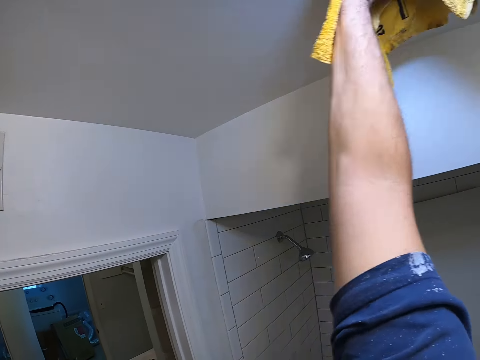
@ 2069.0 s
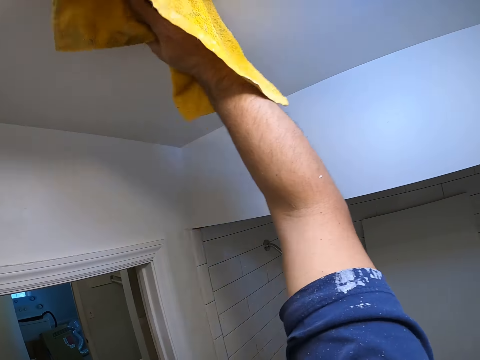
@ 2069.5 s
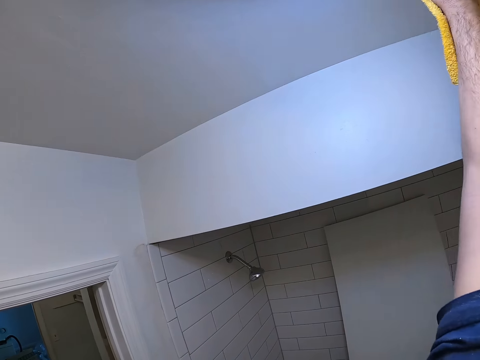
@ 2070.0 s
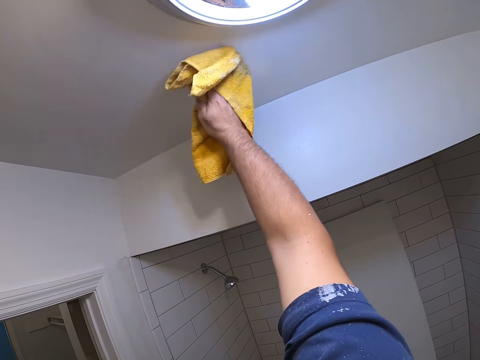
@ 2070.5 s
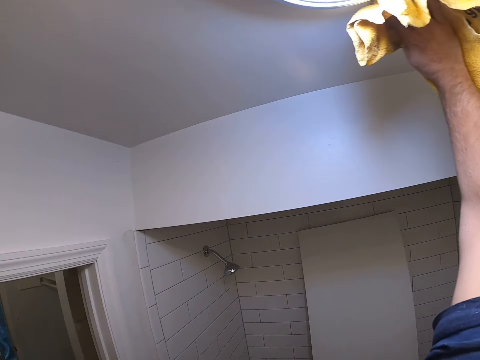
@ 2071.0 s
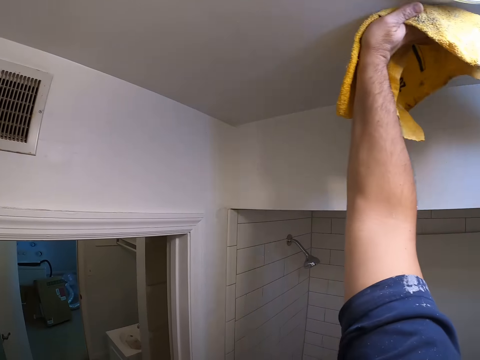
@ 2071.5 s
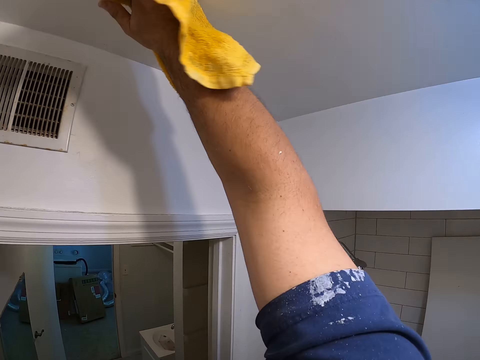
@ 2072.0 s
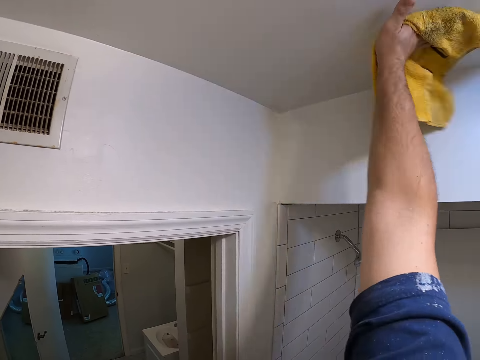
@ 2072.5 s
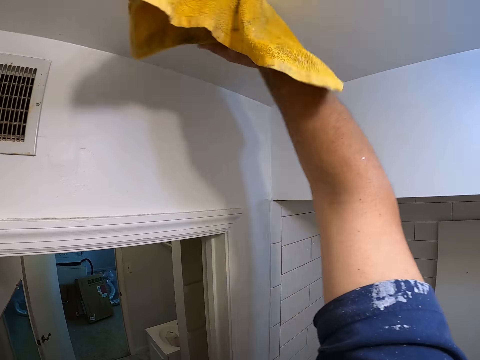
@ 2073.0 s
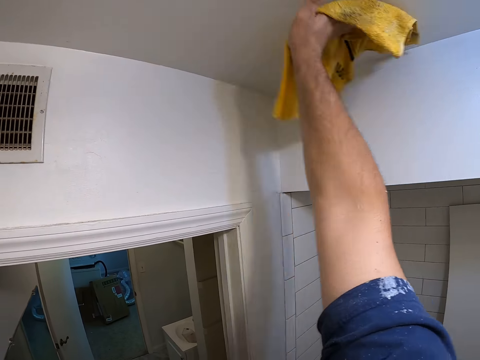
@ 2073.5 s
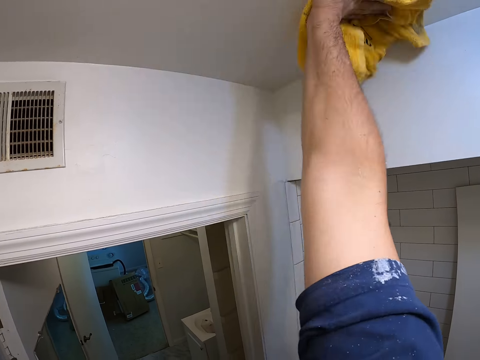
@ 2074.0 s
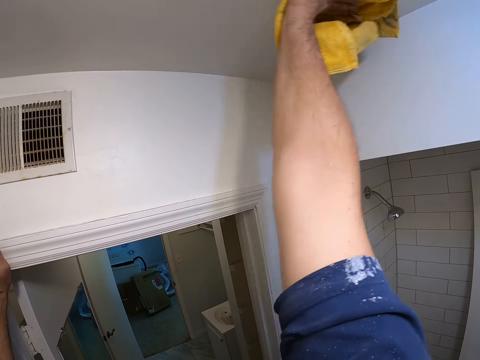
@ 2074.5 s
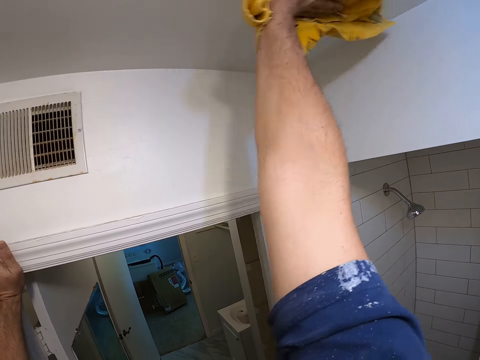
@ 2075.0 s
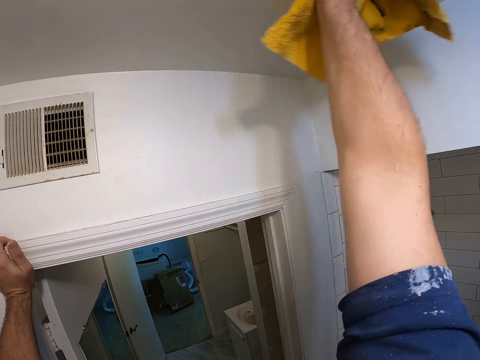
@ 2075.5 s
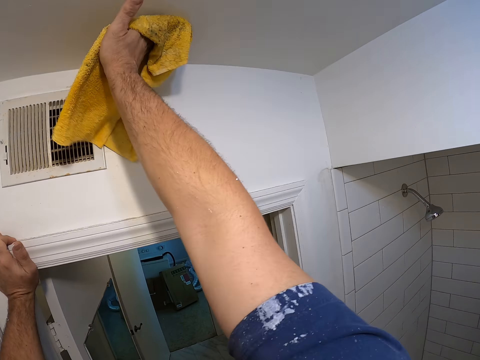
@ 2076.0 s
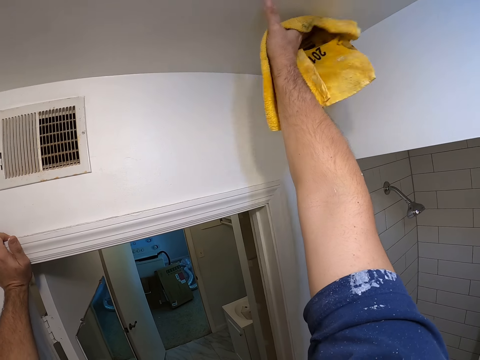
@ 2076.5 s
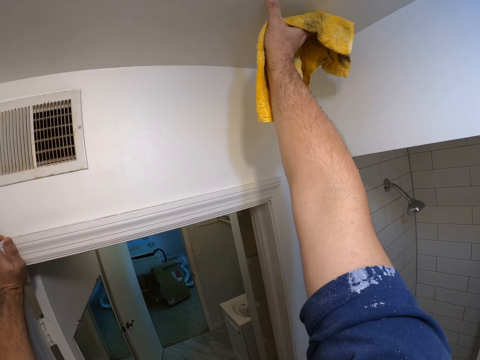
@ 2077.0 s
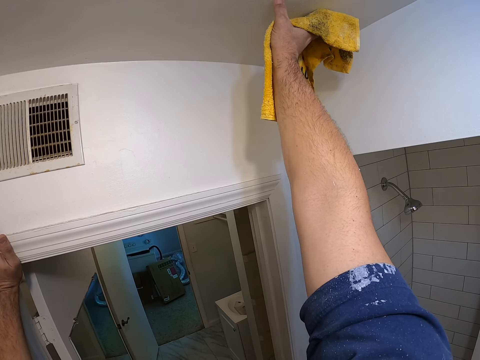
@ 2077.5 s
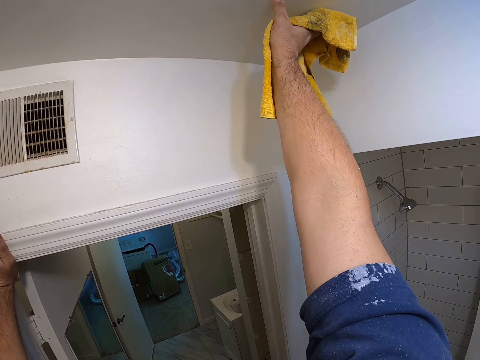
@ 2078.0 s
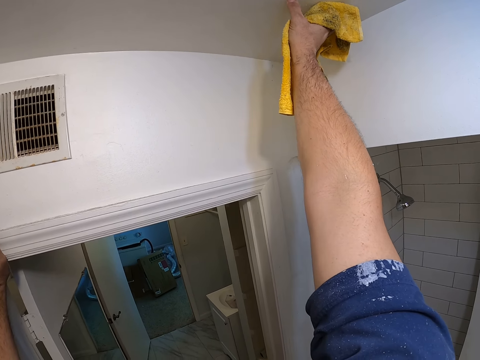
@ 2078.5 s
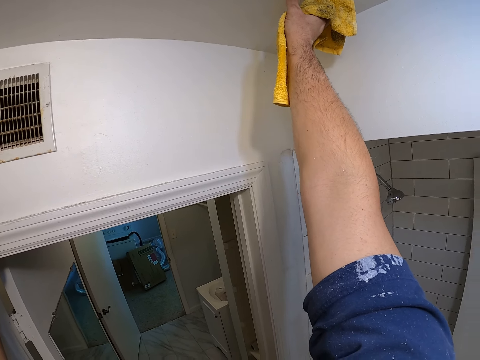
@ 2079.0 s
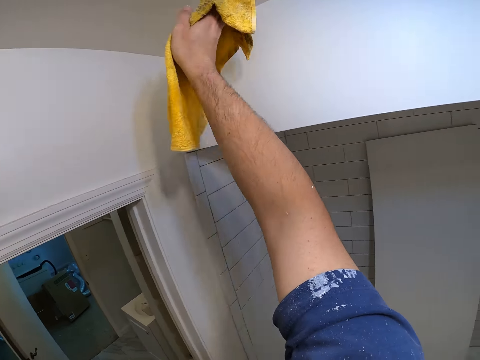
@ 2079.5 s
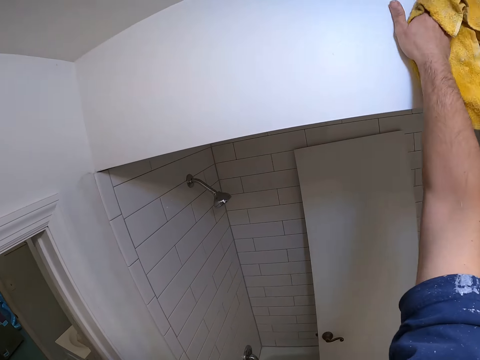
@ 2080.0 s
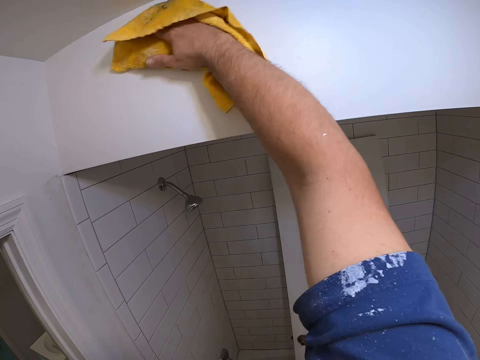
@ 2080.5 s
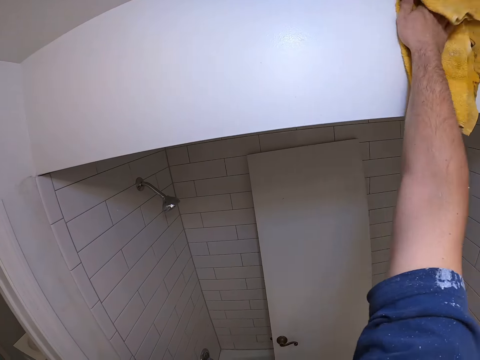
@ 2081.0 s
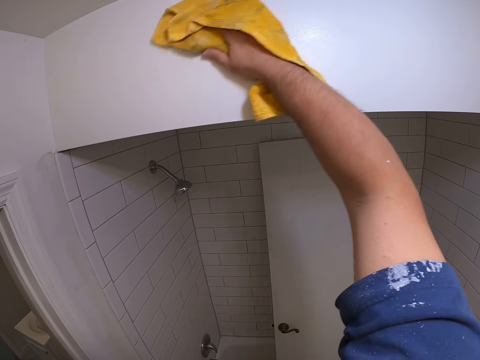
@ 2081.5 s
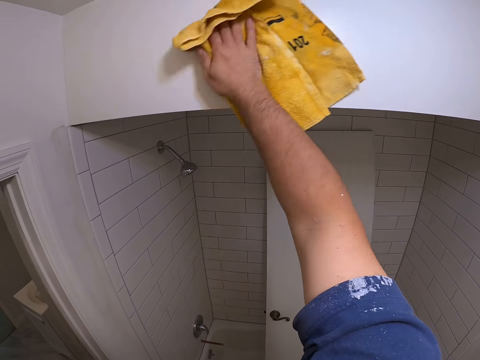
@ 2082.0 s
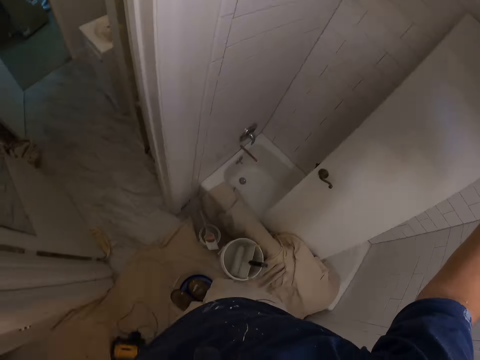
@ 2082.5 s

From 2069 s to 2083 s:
The camera wearer wipes the wall with the piece of cloth.

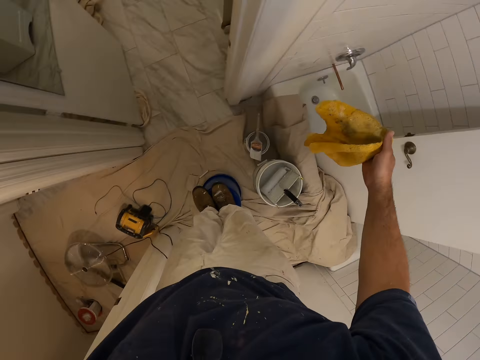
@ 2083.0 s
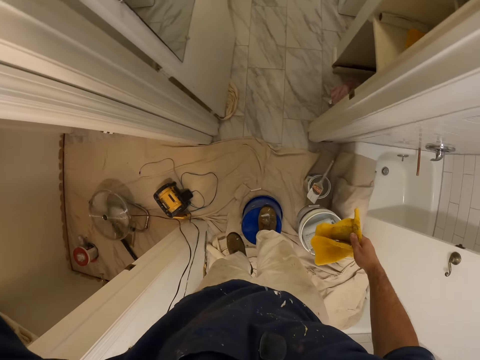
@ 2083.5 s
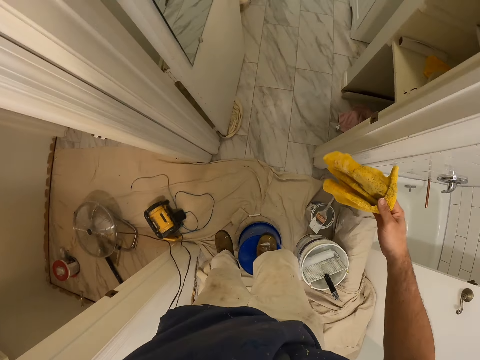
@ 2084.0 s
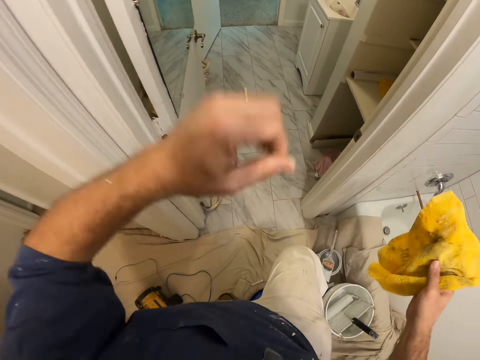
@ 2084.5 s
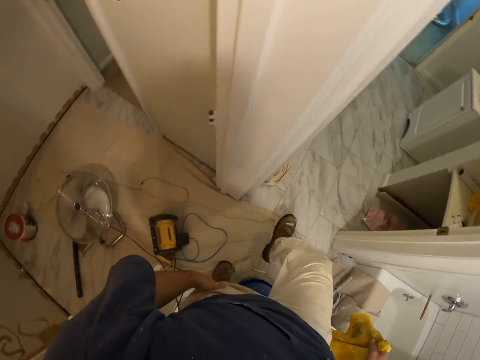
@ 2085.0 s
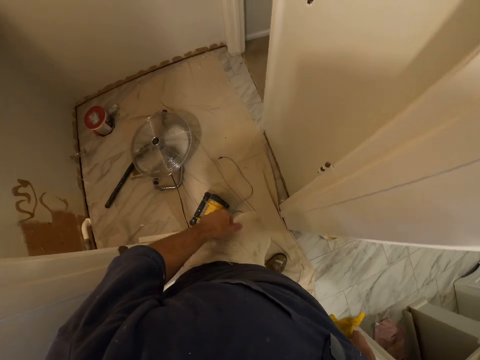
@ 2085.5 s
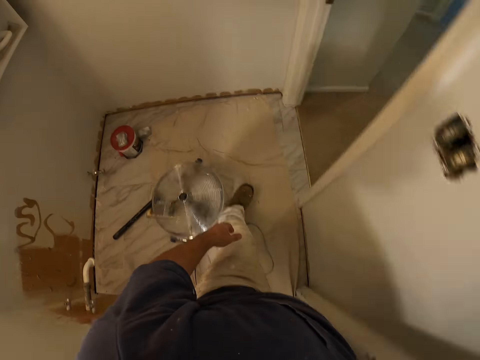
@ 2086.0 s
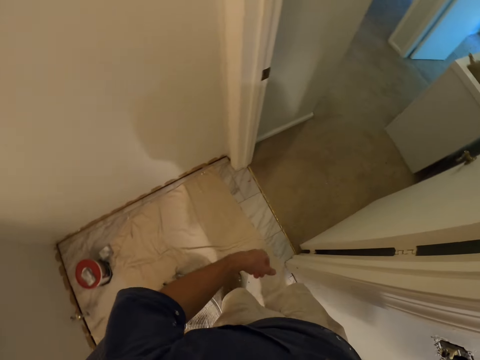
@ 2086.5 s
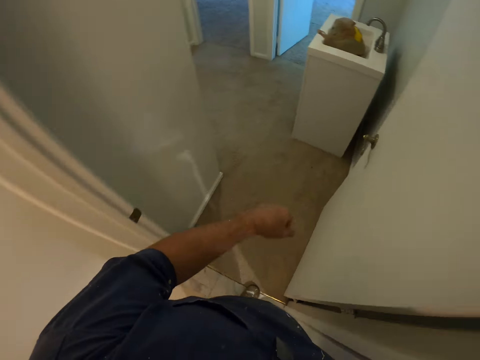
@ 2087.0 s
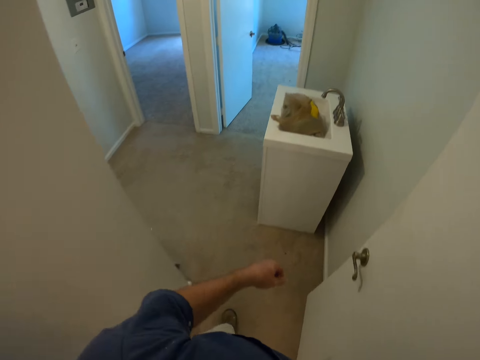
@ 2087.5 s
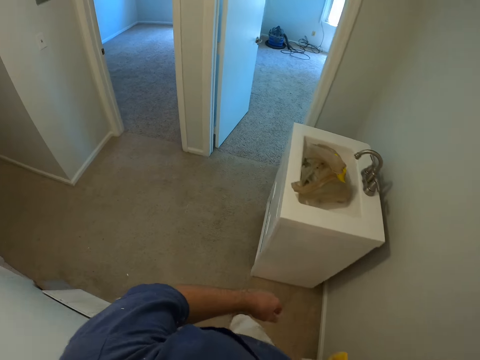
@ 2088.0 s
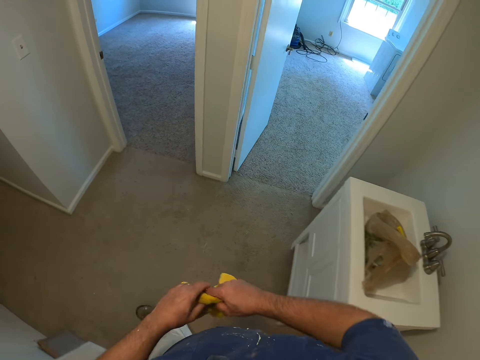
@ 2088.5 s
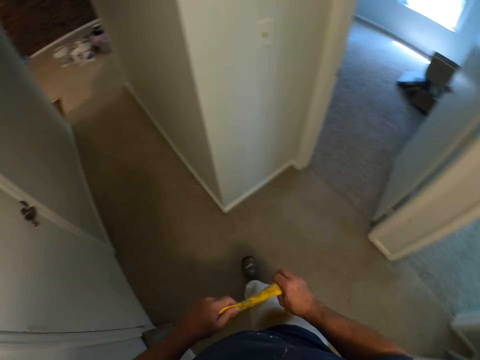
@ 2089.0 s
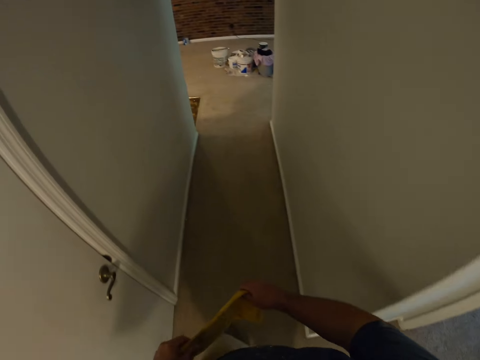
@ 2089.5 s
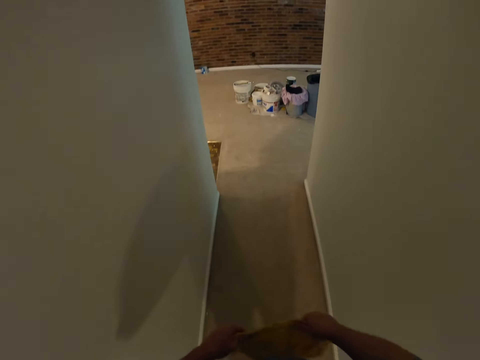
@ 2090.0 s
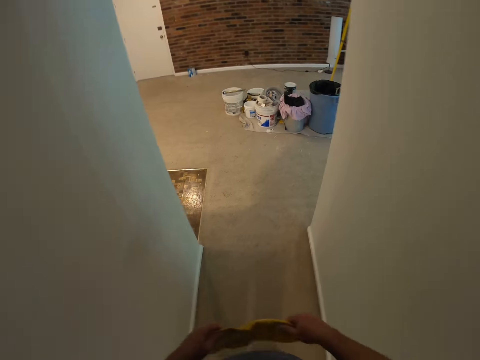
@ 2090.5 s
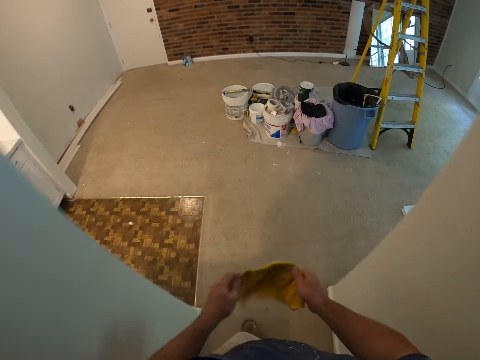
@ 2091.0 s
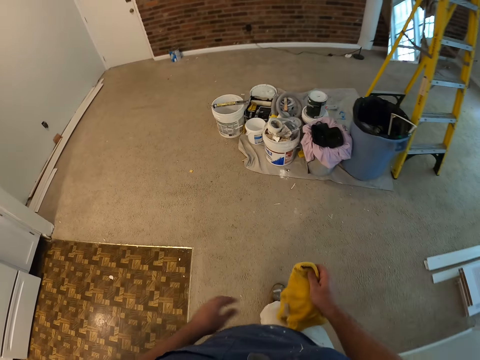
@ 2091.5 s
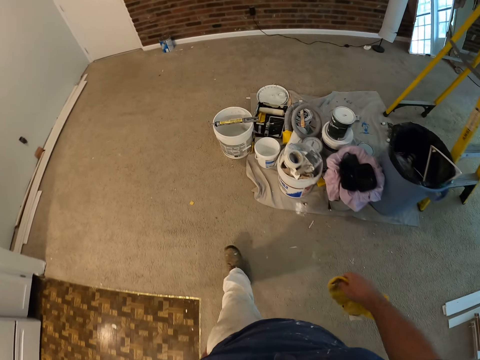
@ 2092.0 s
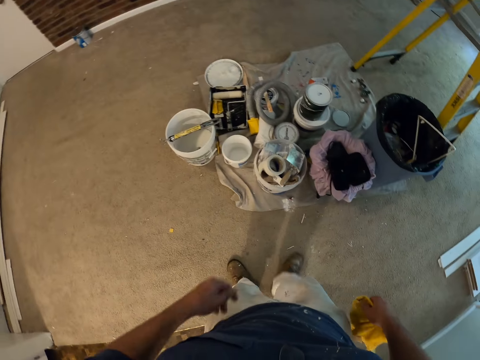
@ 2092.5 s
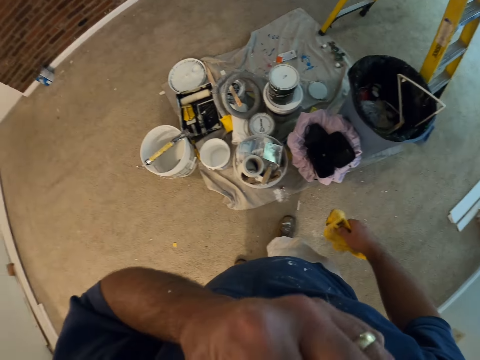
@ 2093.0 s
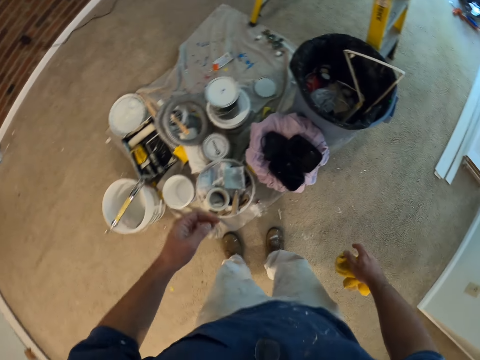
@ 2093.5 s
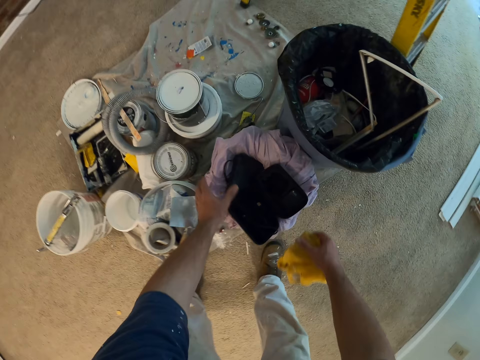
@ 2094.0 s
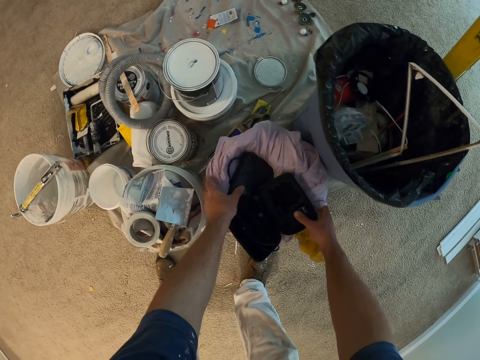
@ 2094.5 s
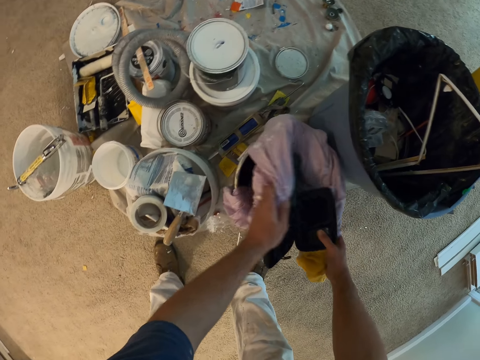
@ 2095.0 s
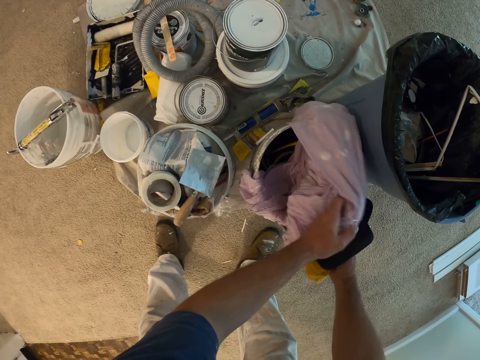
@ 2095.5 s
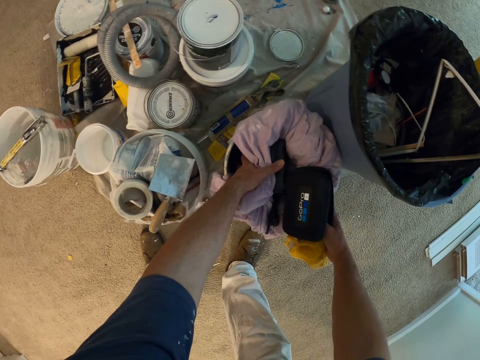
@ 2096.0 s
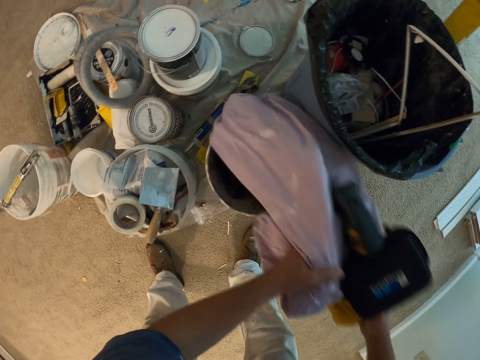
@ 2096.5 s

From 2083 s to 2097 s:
The camera wearer climbs down from the bucket. They walk out of the room into a room with different paint containers. They touch something and let go of something. They pick up a piece of cloth from a bucket. They put the cloth on a paint container on the floor.
